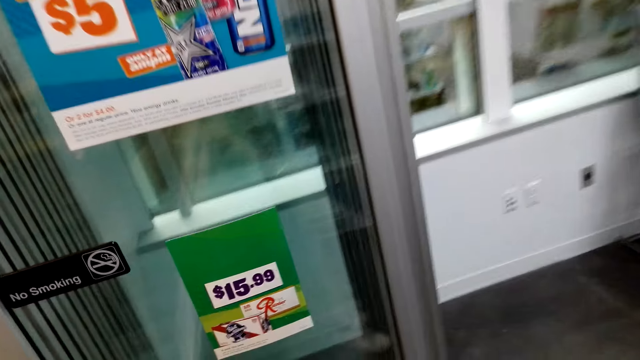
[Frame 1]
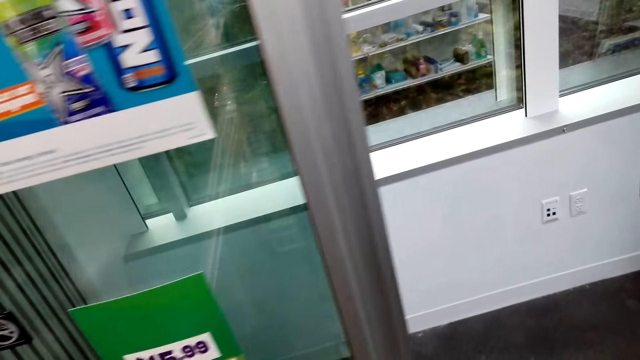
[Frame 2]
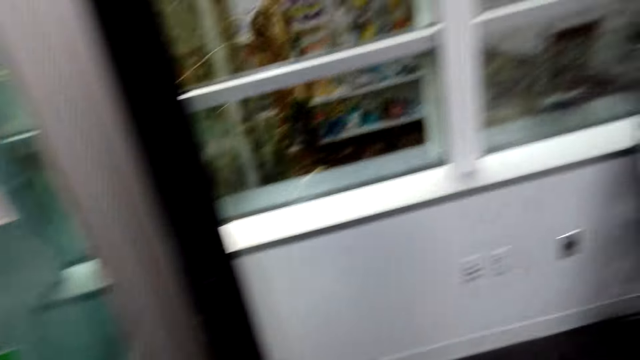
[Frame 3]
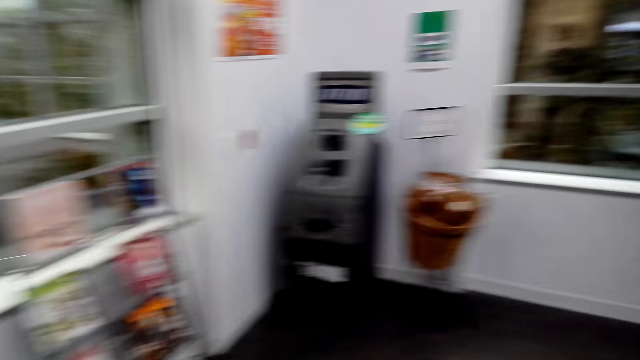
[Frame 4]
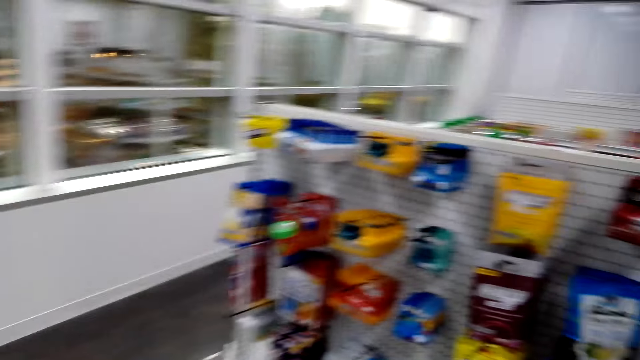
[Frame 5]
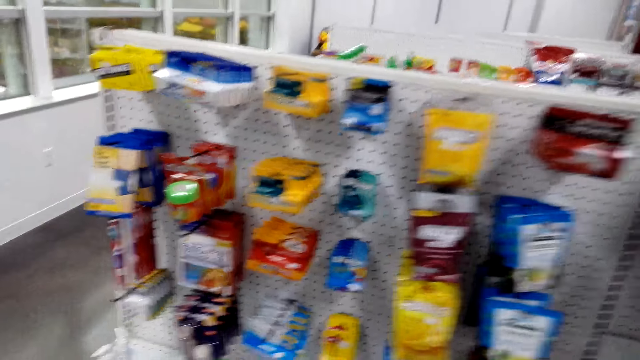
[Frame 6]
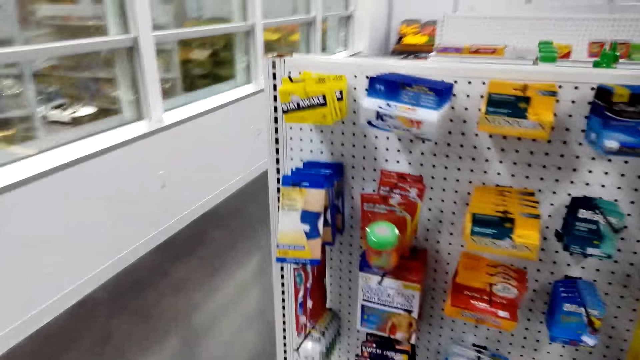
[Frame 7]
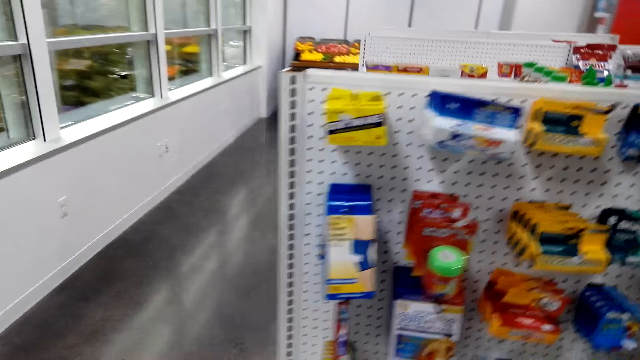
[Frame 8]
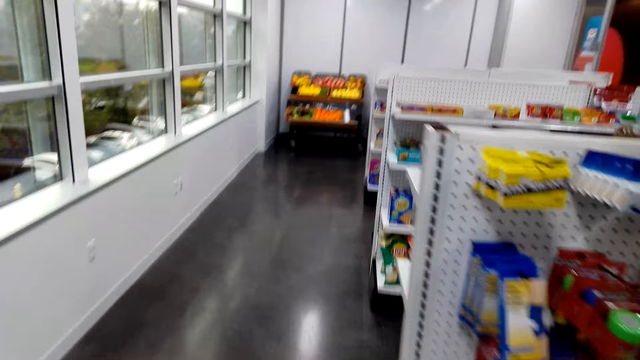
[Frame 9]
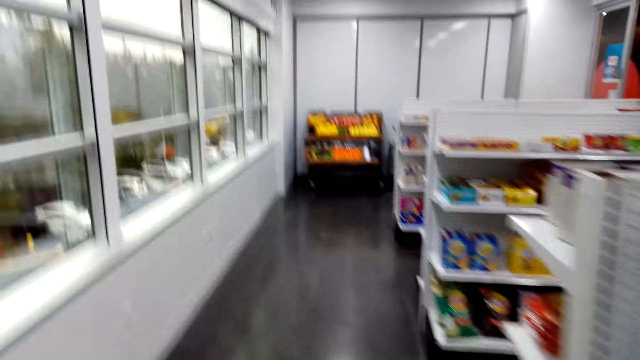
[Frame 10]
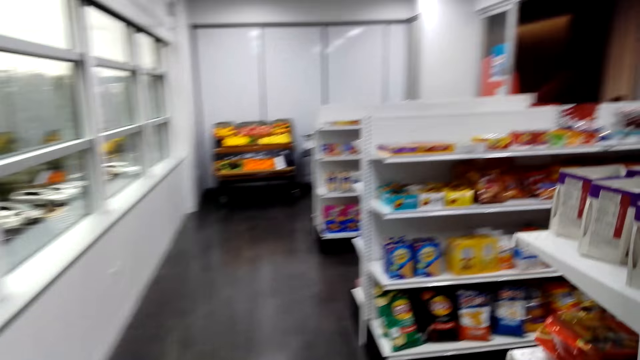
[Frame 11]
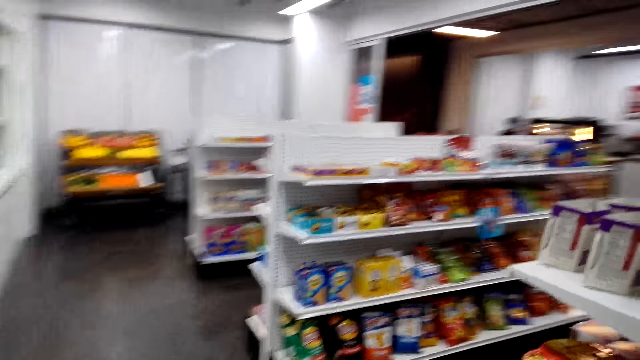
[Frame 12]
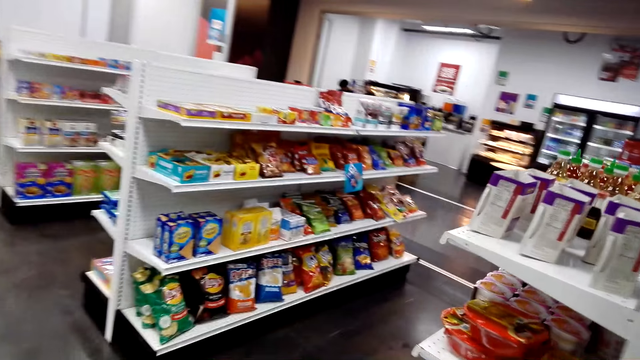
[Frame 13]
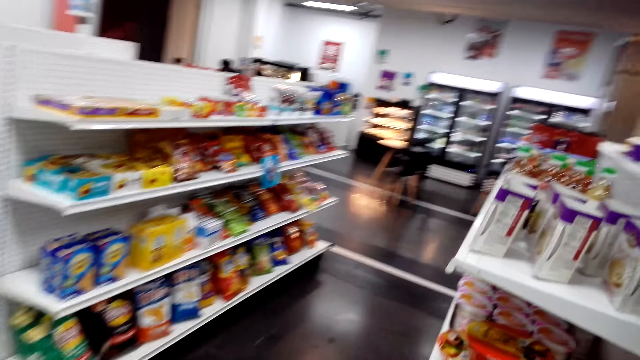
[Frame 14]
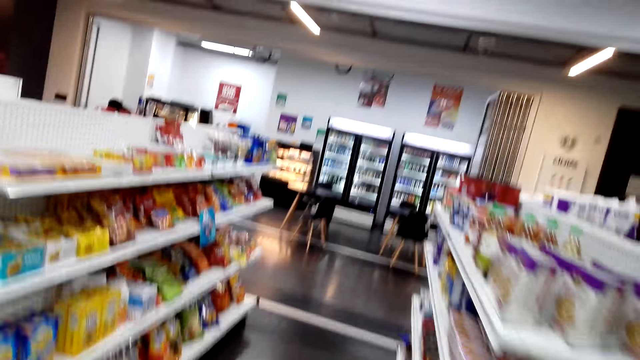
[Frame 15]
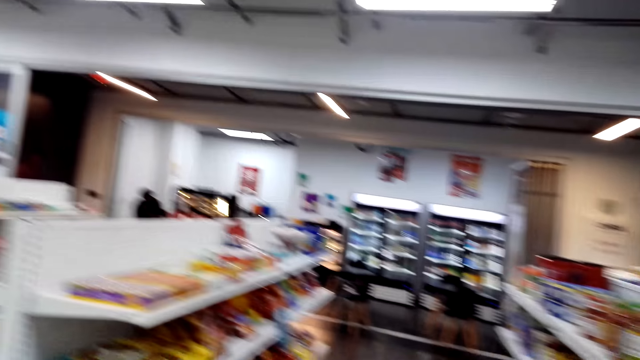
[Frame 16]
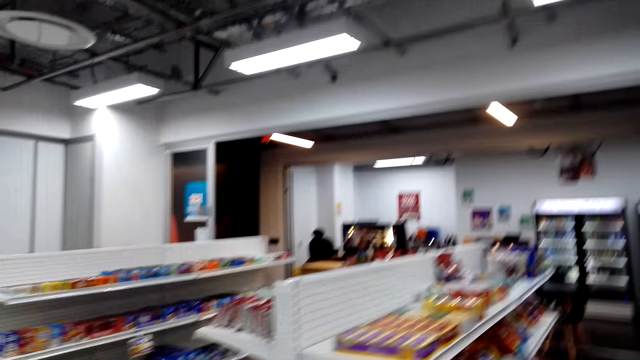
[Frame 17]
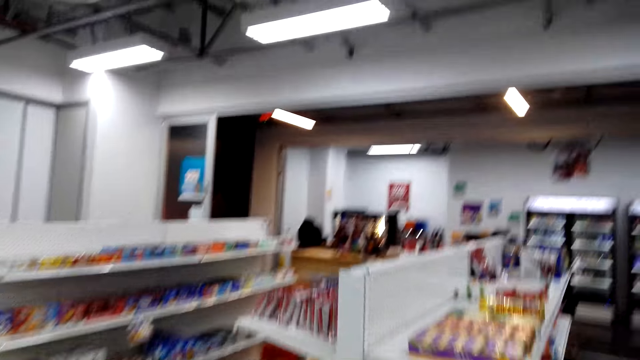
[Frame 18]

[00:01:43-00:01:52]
A woman talks with the camera wearer. The camera wearer and the woman walk around the supermarket. The camera wearer converses to the woman. The camera wearer and the woman walk around the supermarket.

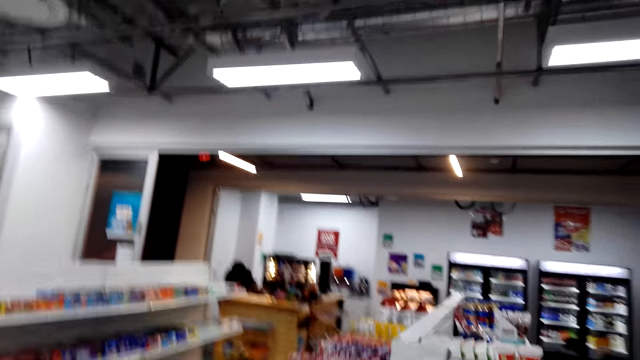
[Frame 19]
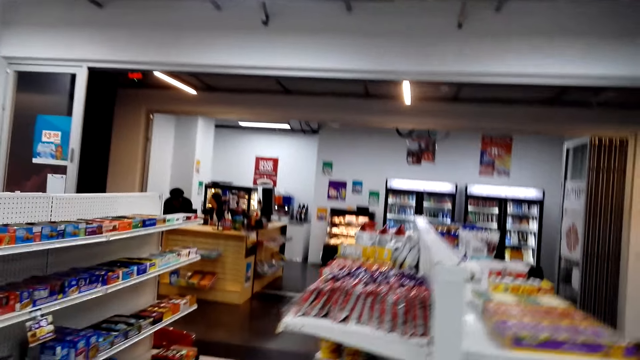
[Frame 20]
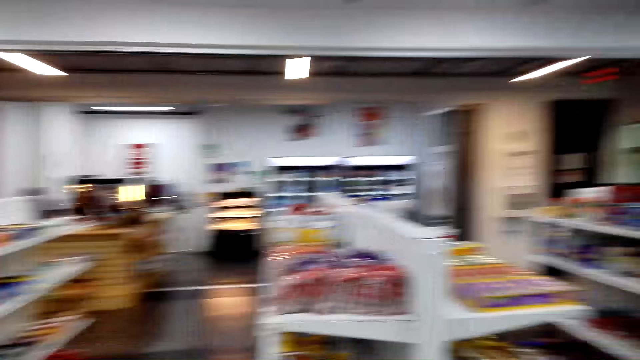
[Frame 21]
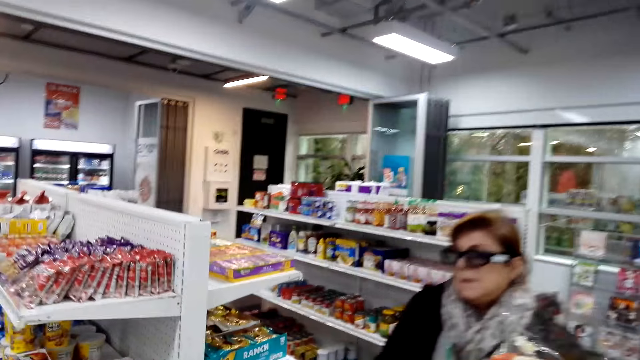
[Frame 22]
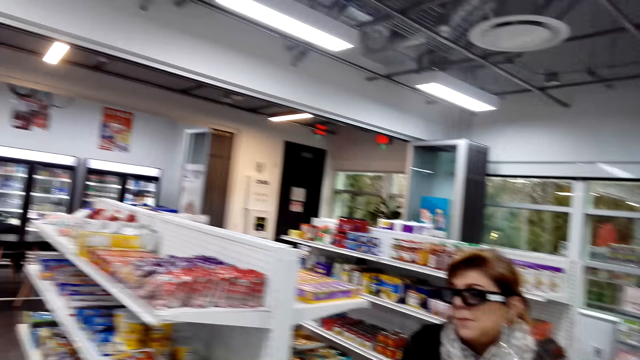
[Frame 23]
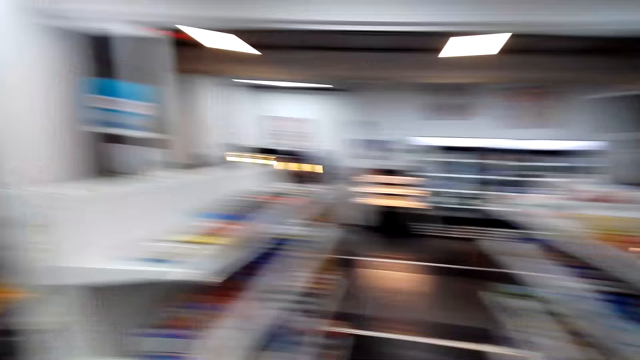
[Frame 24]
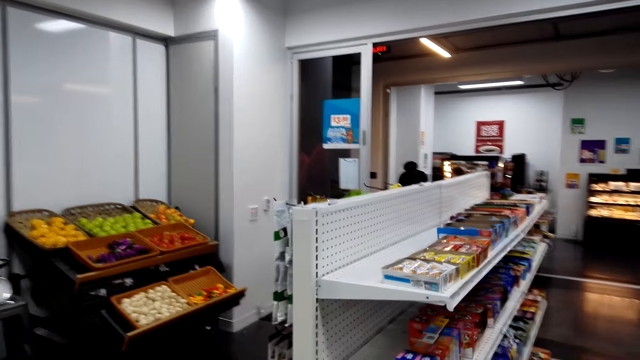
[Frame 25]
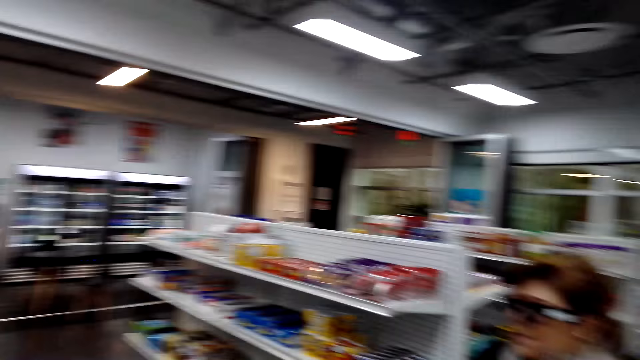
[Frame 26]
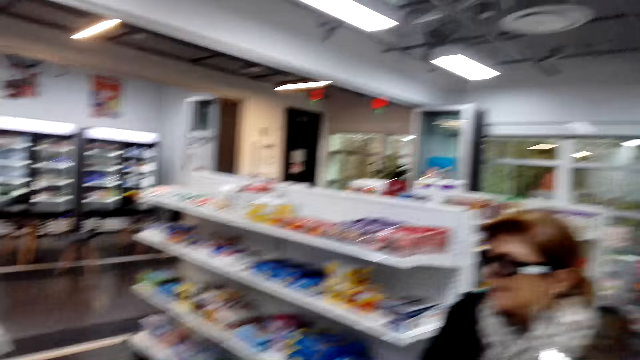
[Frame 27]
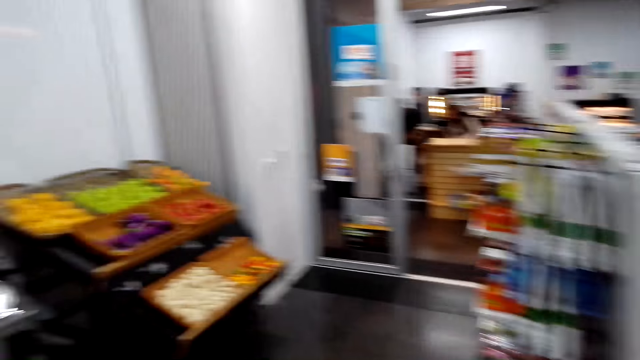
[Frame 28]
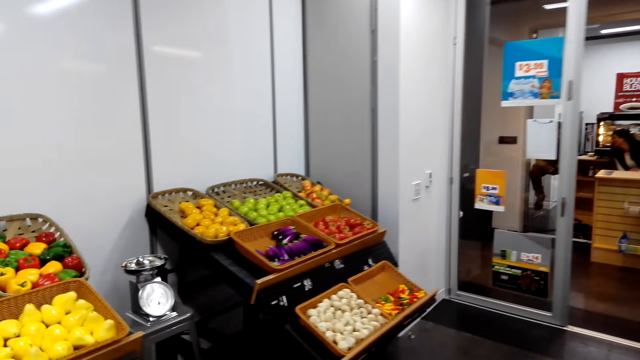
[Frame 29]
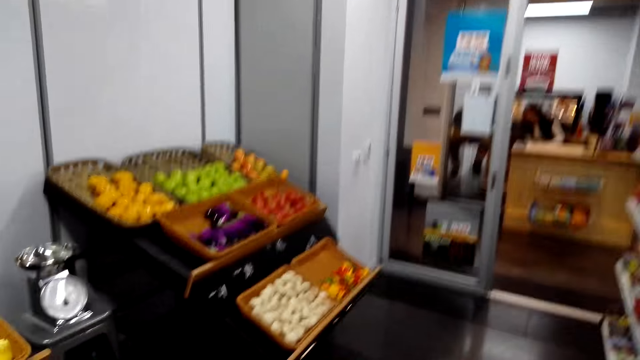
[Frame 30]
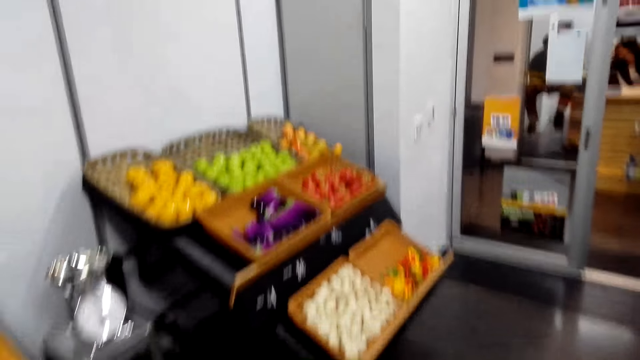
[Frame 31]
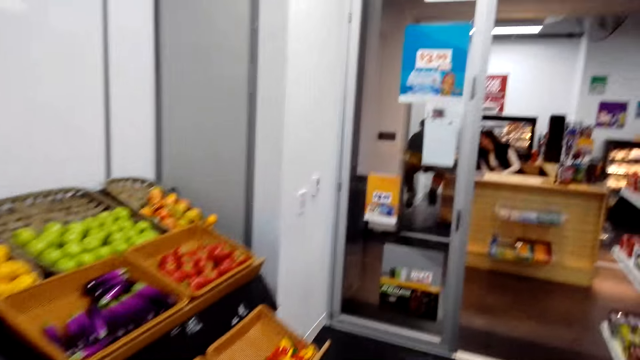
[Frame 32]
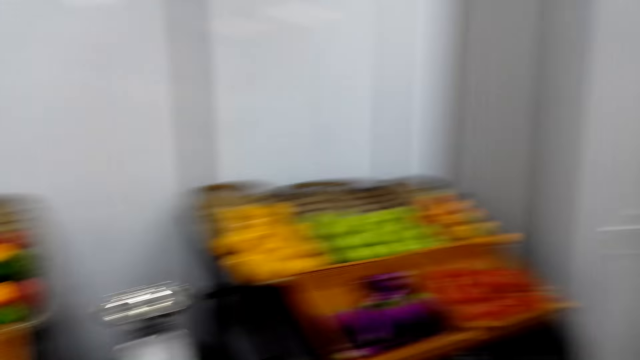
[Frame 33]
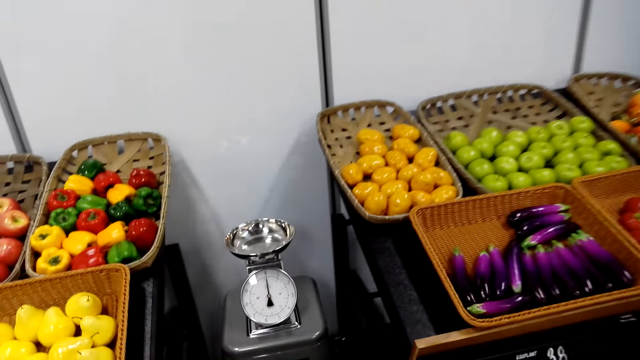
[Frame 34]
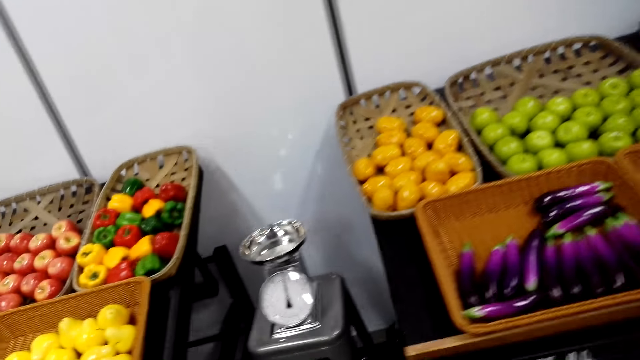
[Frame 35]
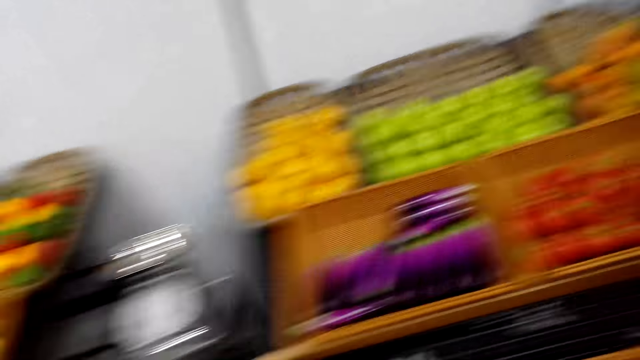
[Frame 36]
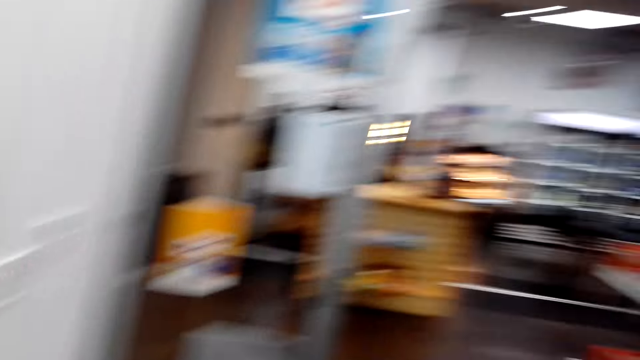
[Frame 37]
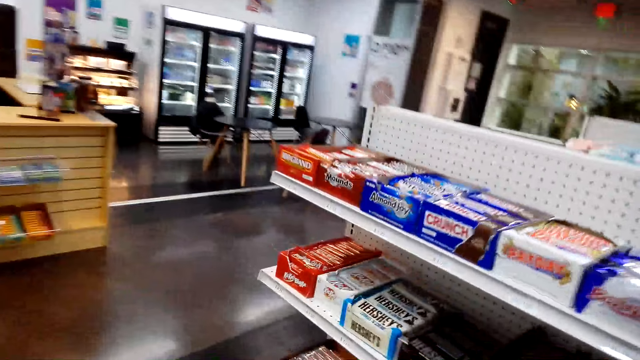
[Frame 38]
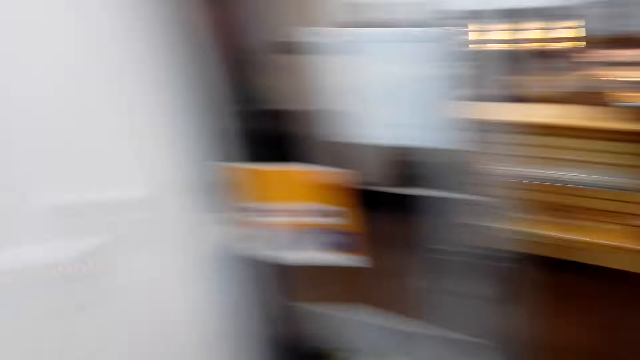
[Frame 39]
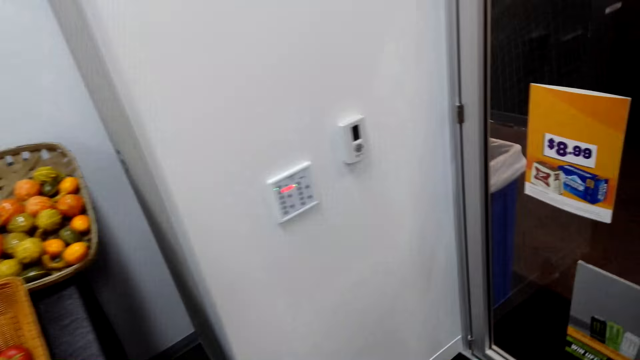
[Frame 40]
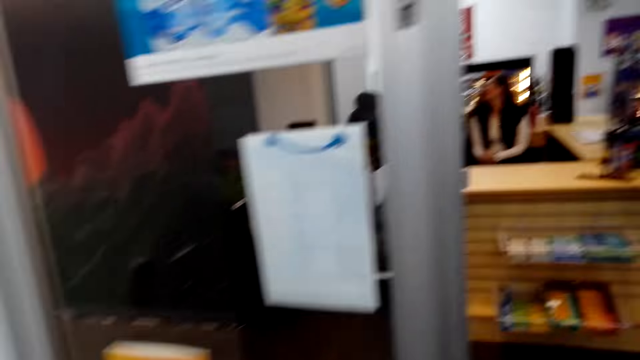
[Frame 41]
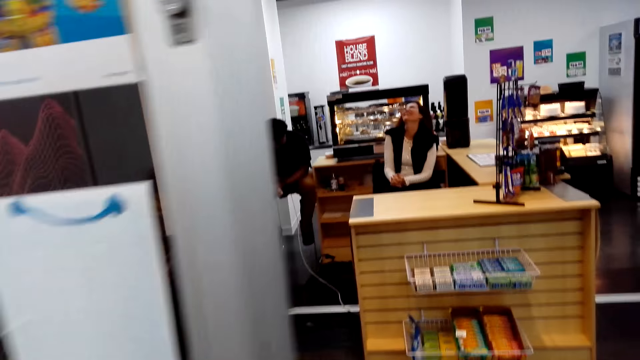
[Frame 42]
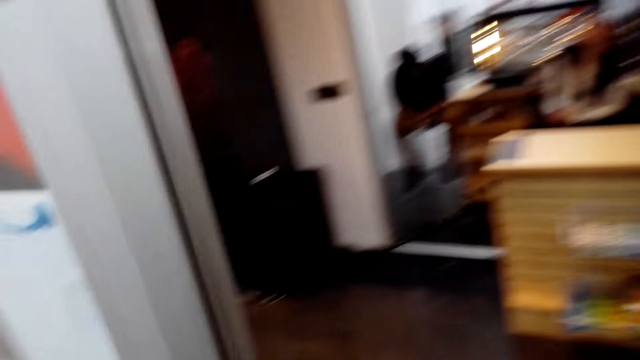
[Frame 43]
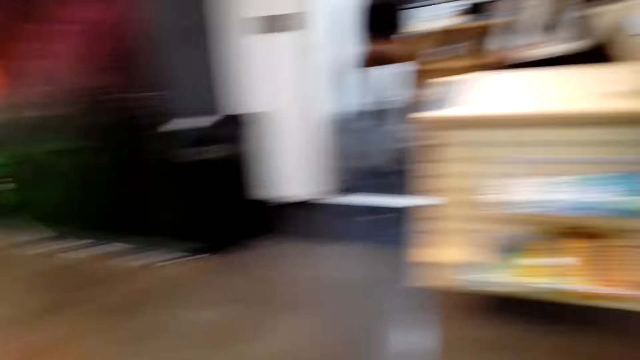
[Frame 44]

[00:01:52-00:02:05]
The camera wearer looks around. They converse to a woman. The woman talks with the camera wearer. The camera wearer and the woman walk around the supermarket. The camera wearer converses to the woman. The camera wearer and the woman walk around the supermarket. The camera wearer looks around.
